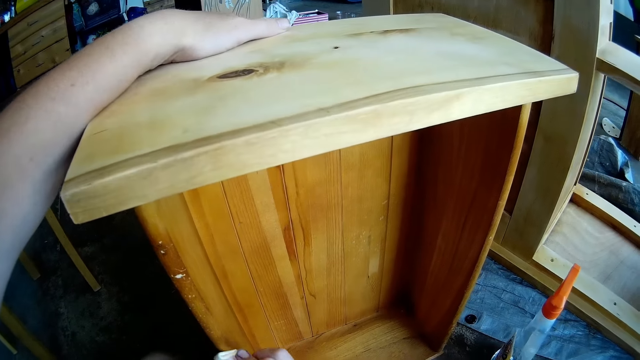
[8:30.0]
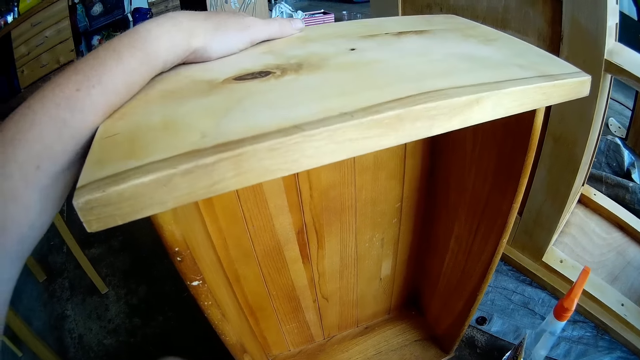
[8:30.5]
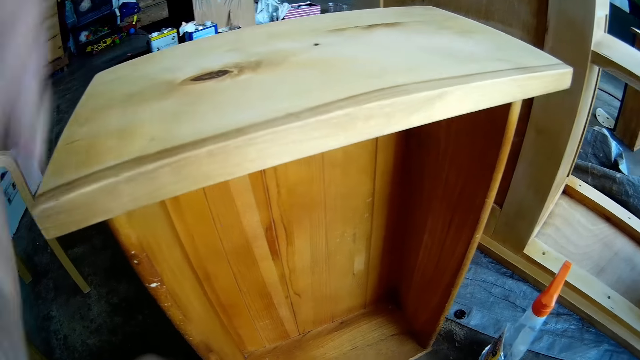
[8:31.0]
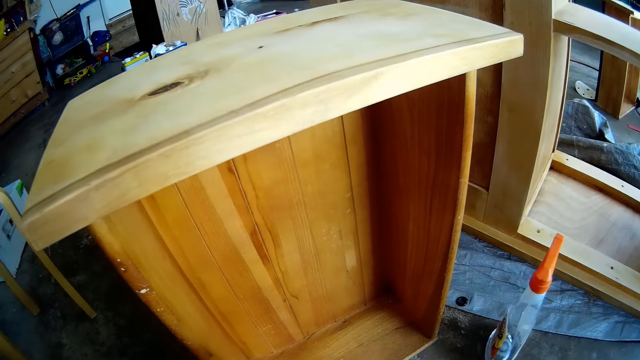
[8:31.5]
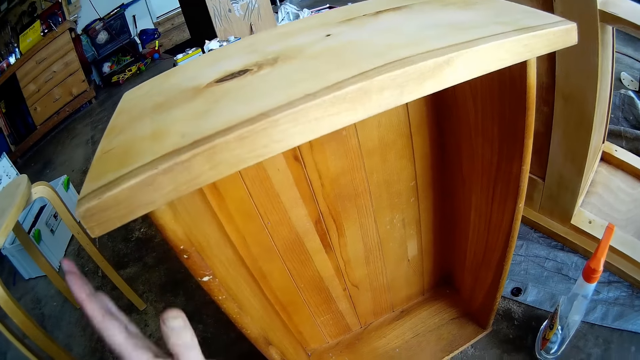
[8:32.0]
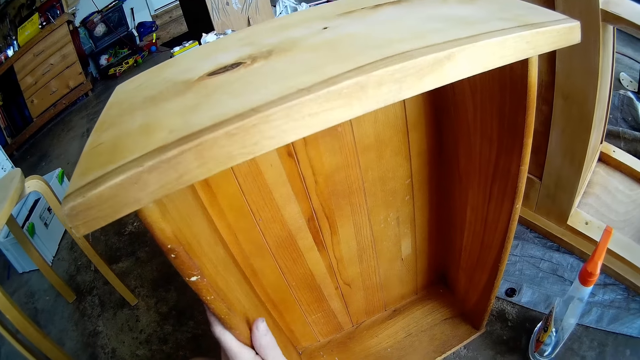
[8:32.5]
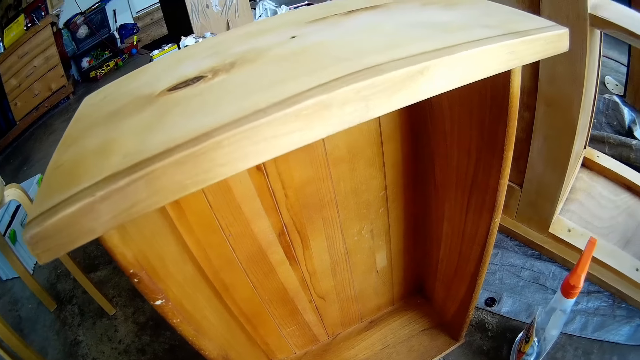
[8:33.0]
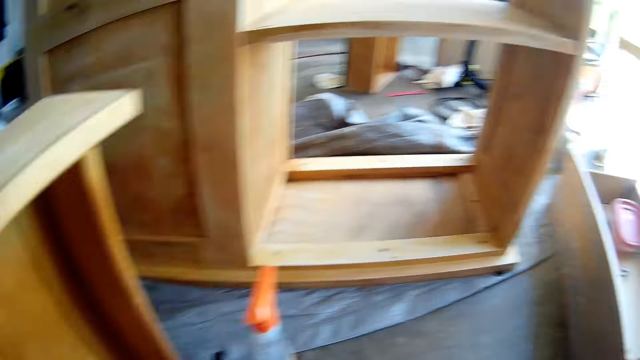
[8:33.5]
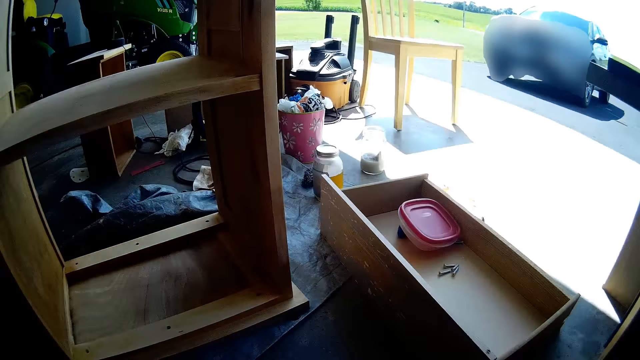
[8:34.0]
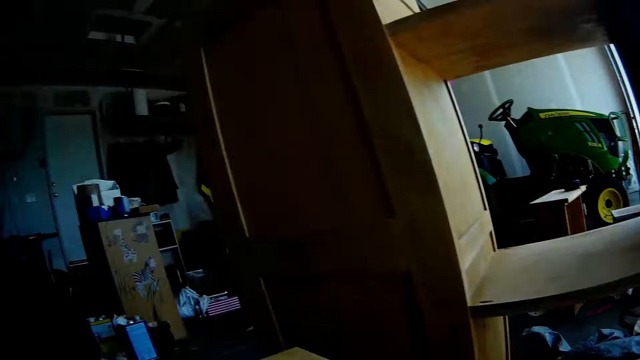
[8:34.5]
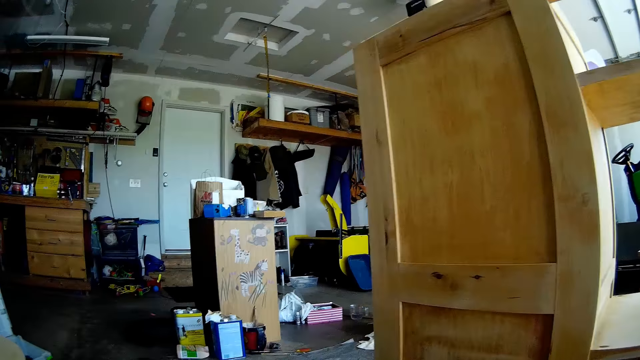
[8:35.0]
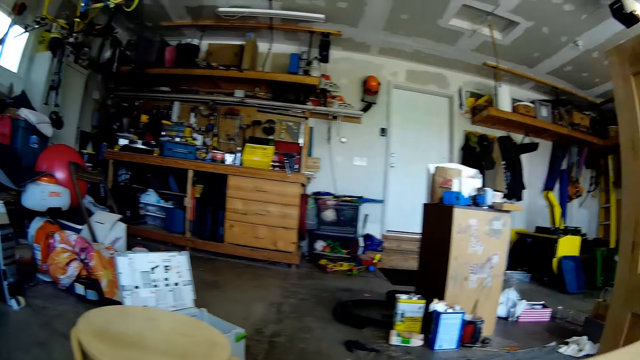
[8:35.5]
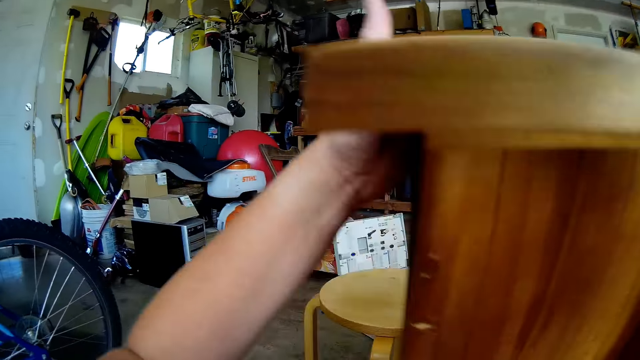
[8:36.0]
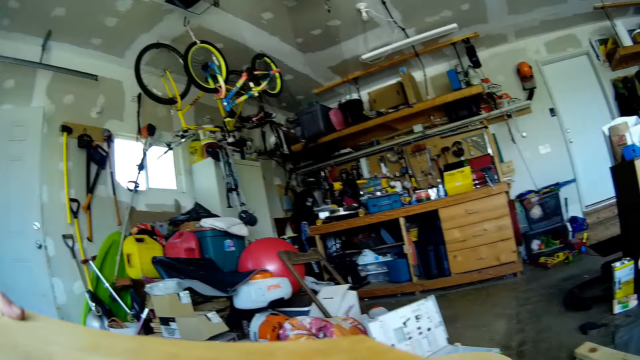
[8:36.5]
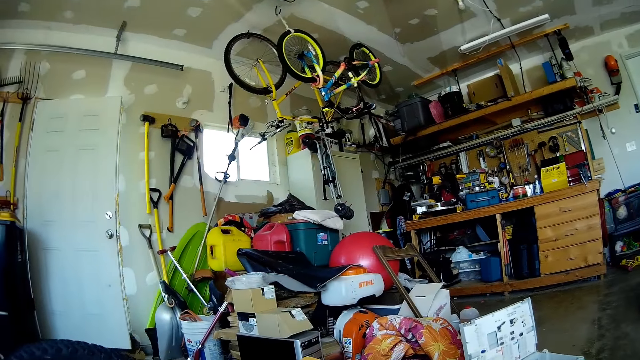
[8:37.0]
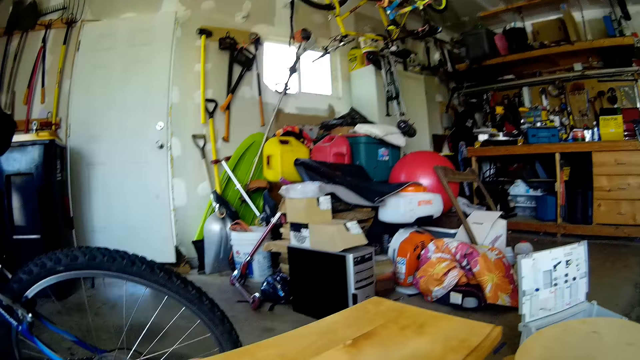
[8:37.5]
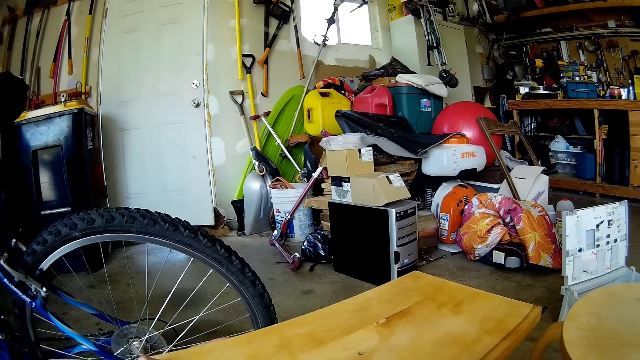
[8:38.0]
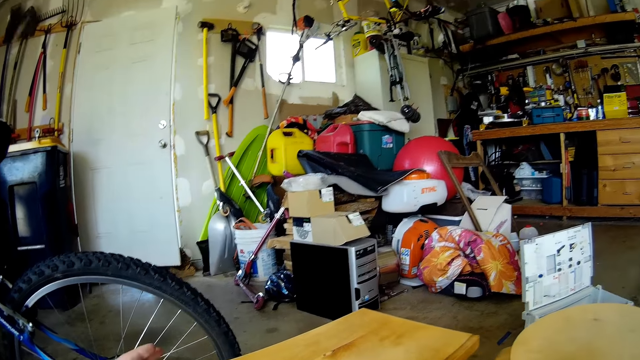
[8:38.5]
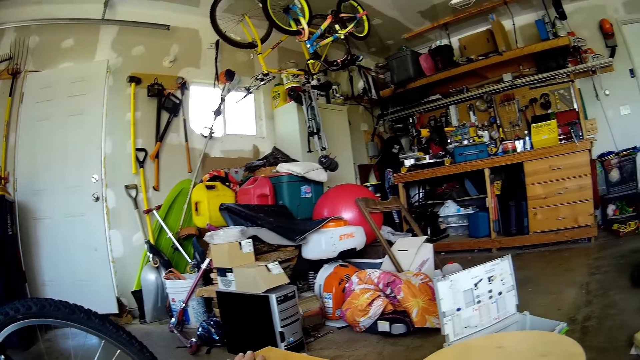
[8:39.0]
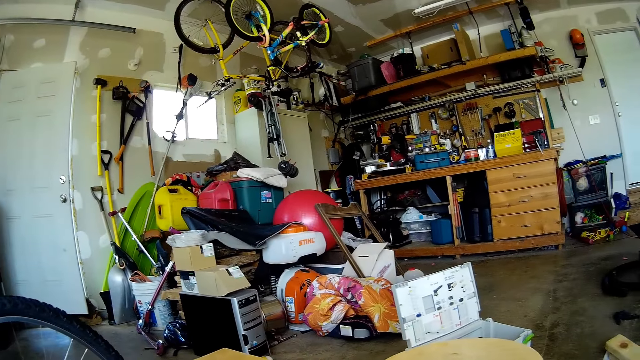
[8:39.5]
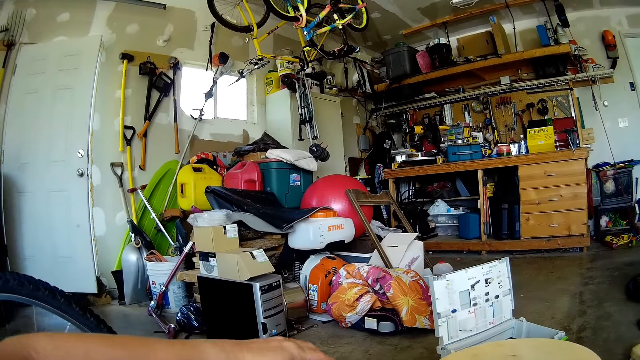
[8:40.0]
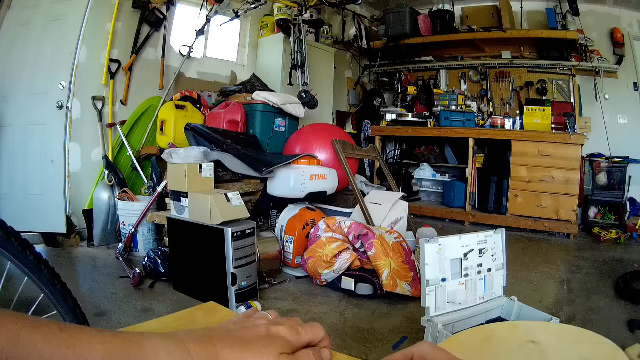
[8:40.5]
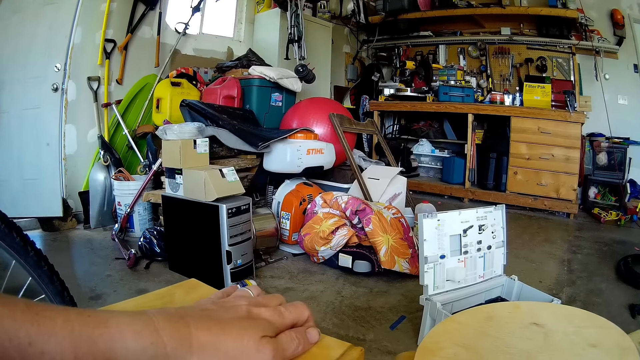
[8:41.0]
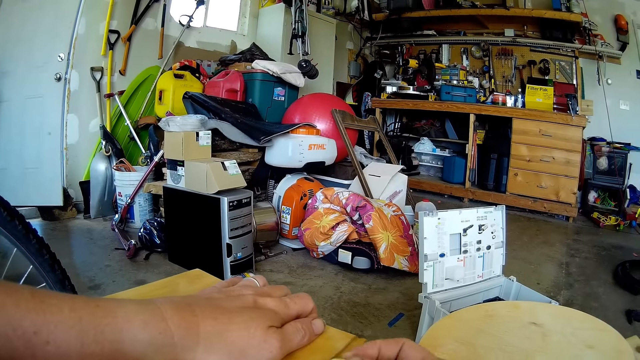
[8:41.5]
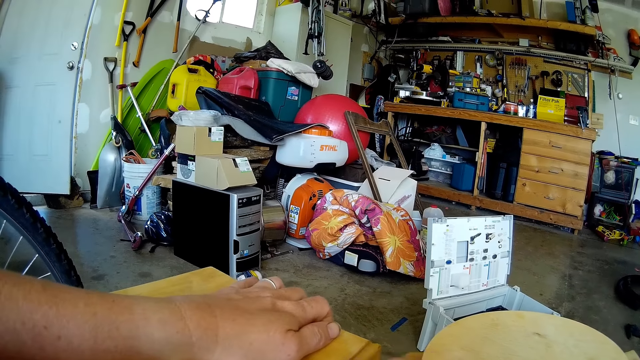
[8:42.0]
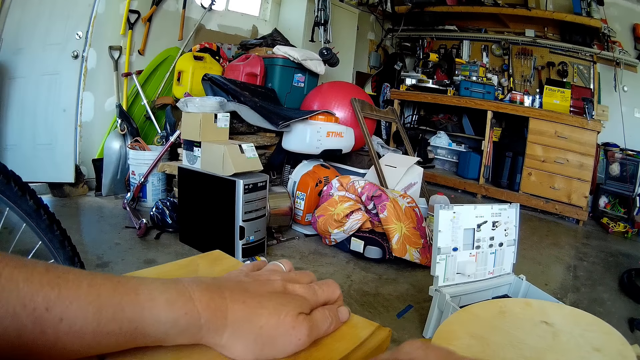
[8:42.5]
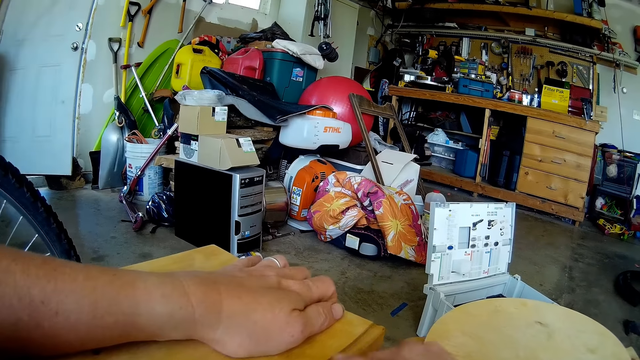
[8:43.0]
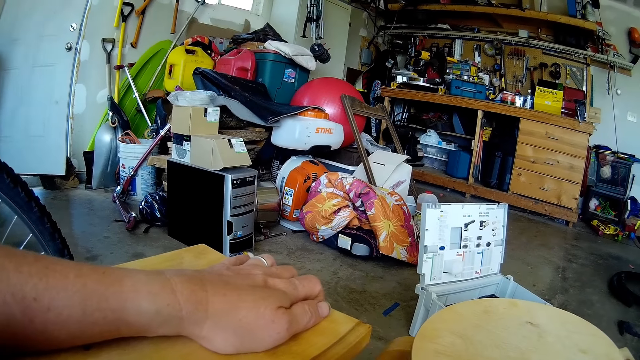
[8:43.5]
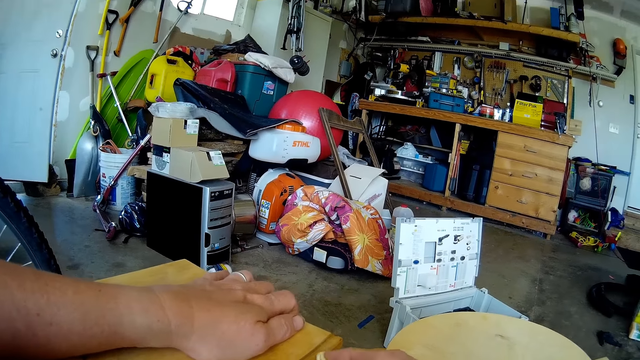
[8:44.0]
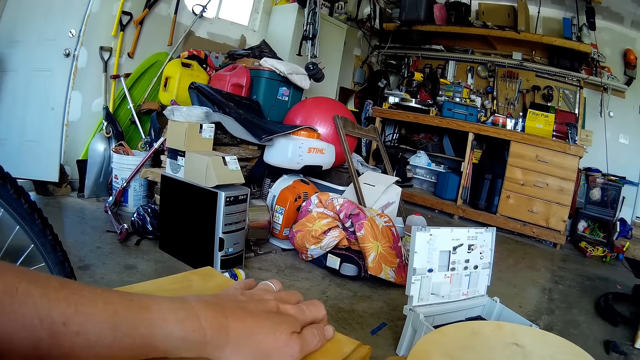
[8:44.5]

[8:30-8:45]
The camera wearer removes a hand from the drawer. She places a hand on the drawer. She looks around the garage. She carries the wooden furniture with her hands. She lifts the drawer with both hands and places the drawer on the floor. She looks around the garage. She places a hand on the drawer. She wipes the wooden surface with a kitchen towel.

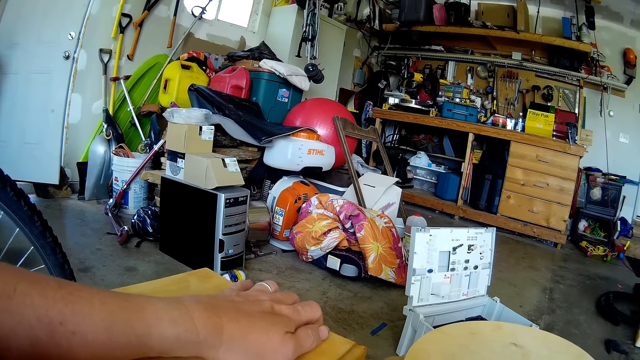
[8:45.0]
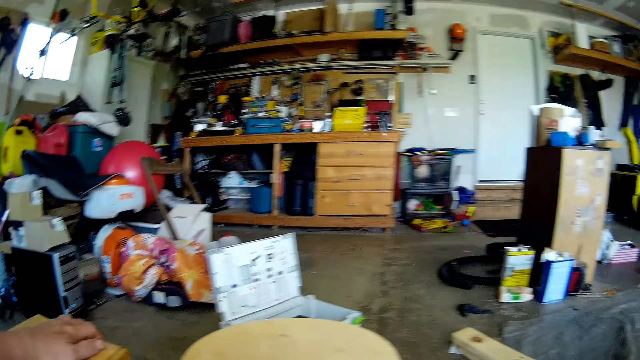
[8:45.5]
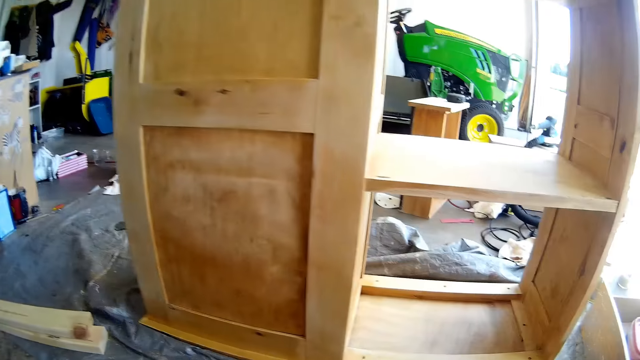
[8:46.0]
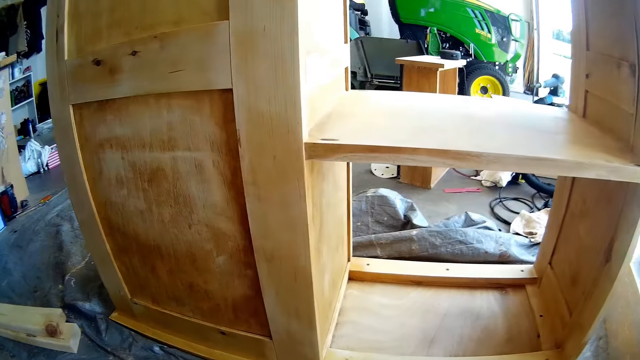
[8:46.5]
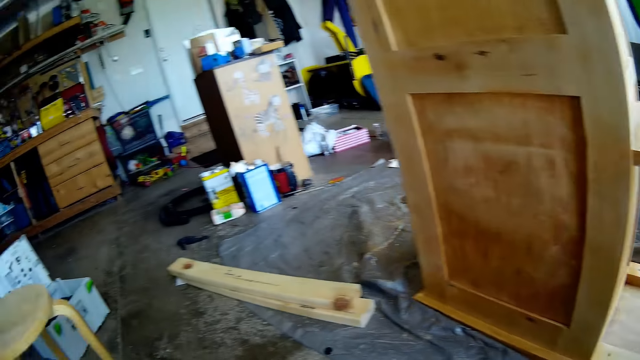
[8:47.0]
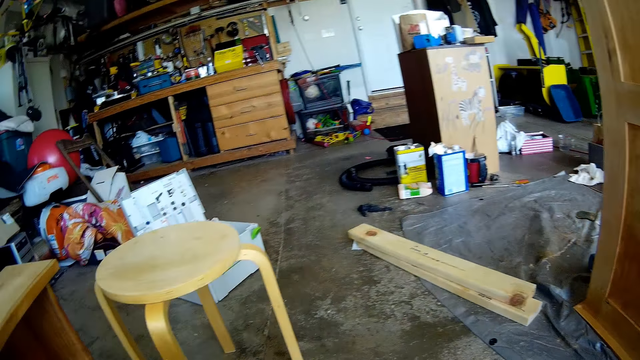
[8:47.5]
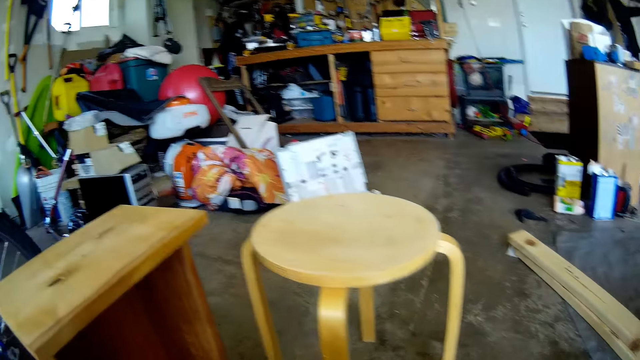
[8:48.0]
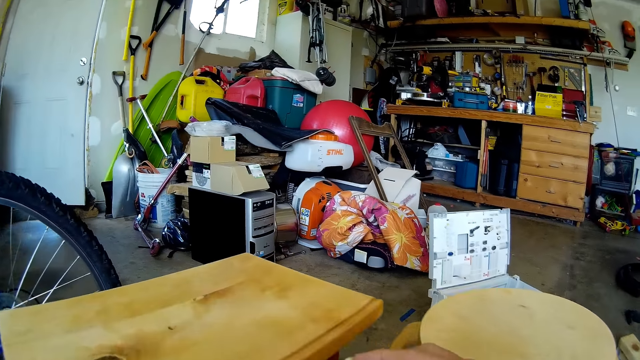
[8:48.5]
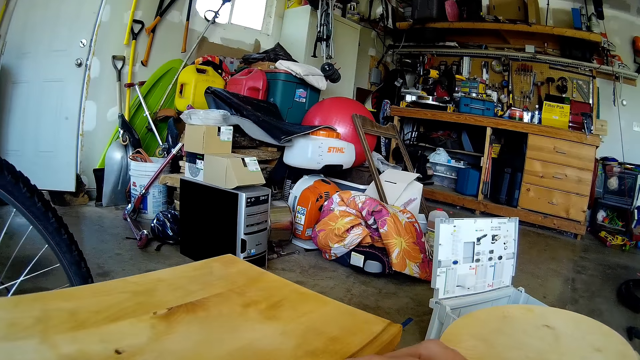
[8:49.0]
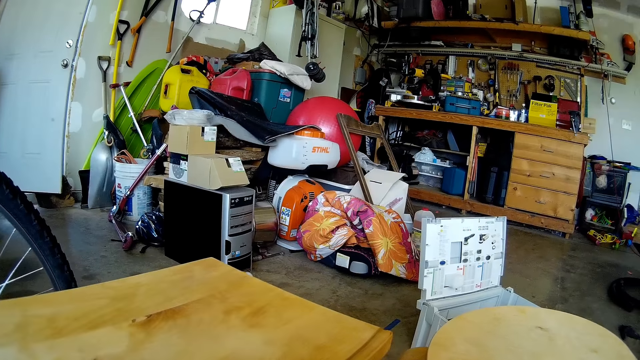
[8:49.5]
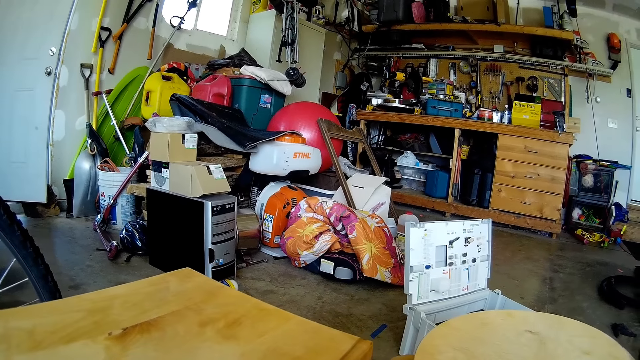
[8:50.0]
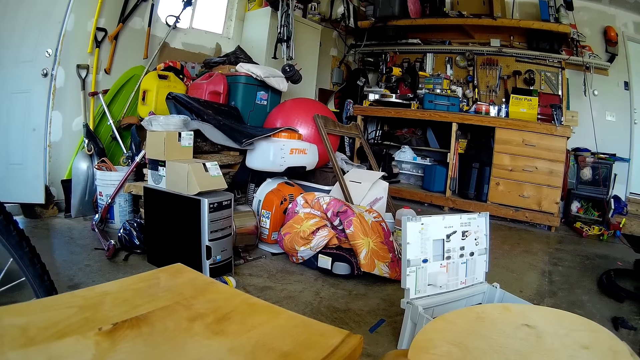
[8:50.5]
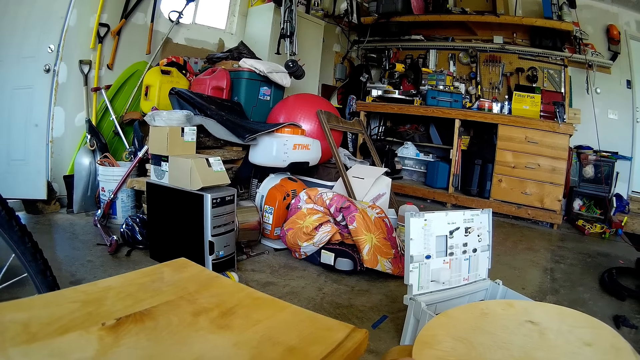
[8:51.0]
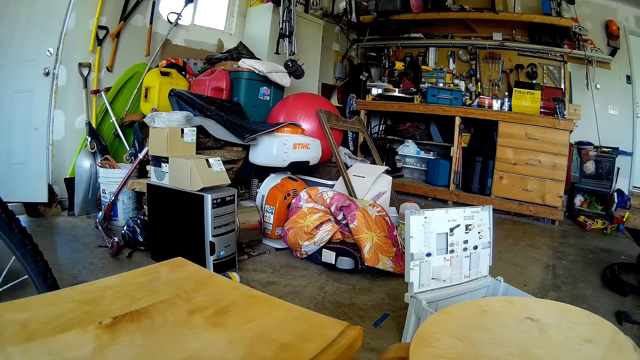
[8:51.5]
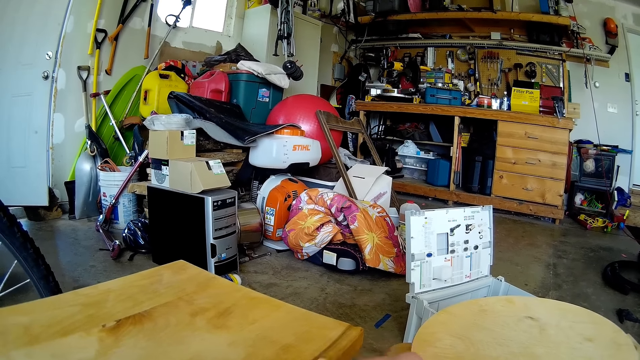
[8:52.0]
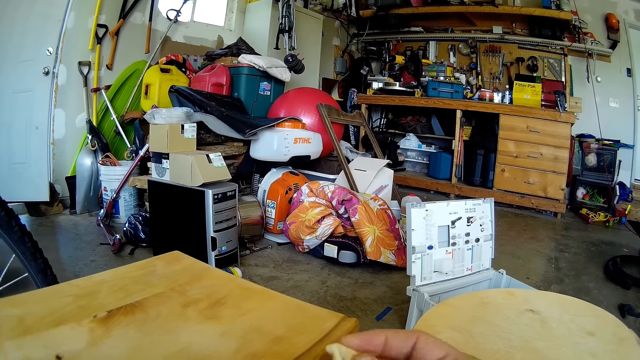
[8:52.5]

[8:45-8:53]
The camera wearer looks around the garage.
